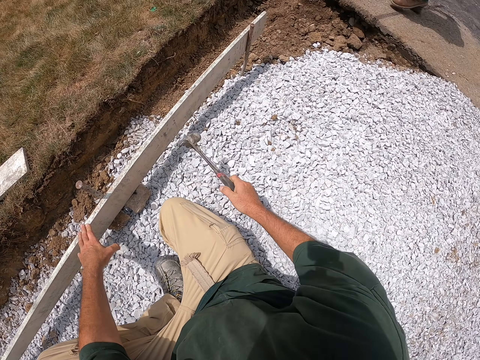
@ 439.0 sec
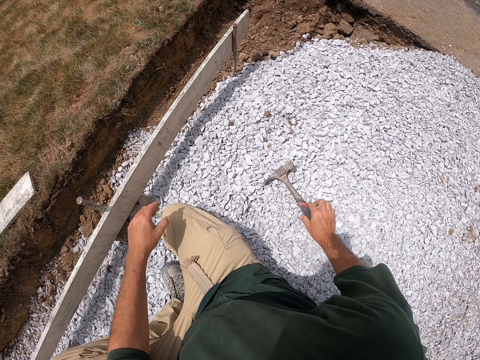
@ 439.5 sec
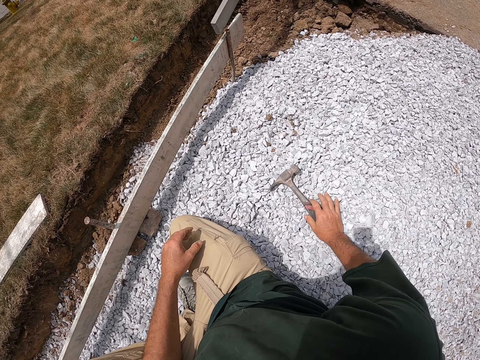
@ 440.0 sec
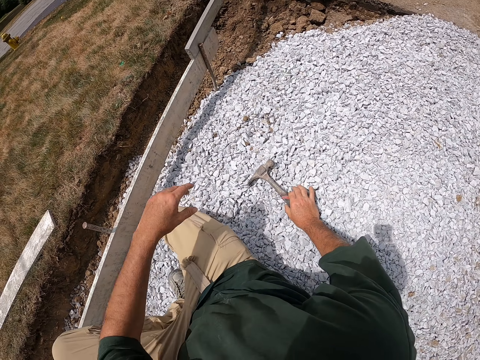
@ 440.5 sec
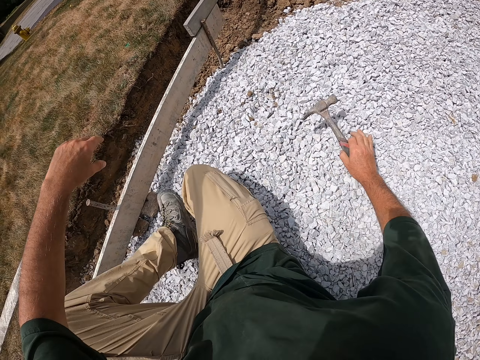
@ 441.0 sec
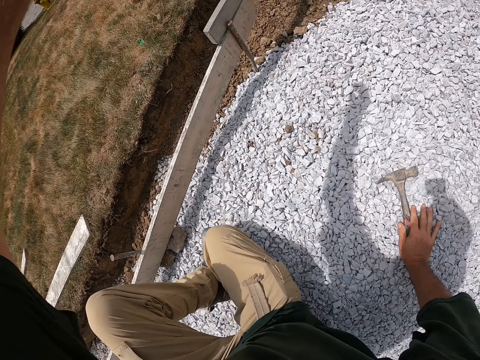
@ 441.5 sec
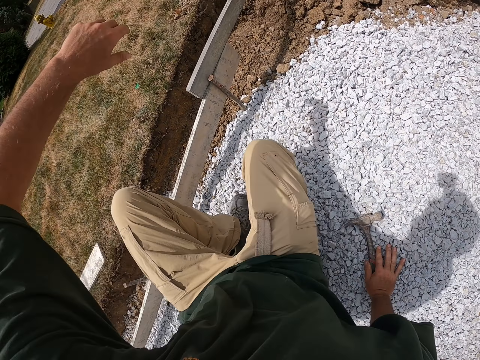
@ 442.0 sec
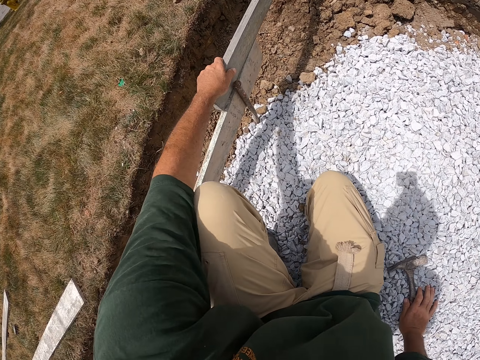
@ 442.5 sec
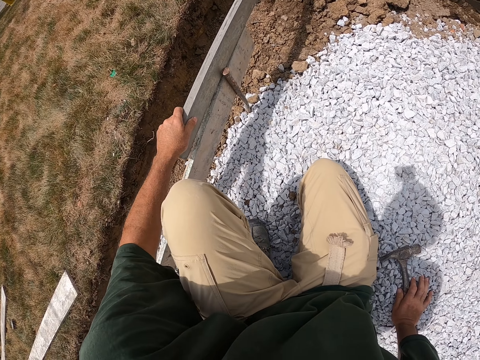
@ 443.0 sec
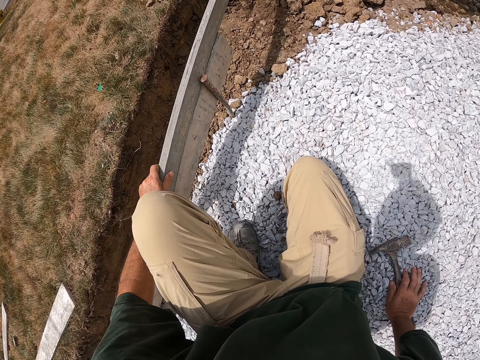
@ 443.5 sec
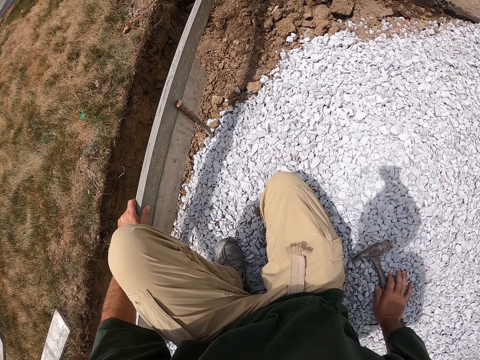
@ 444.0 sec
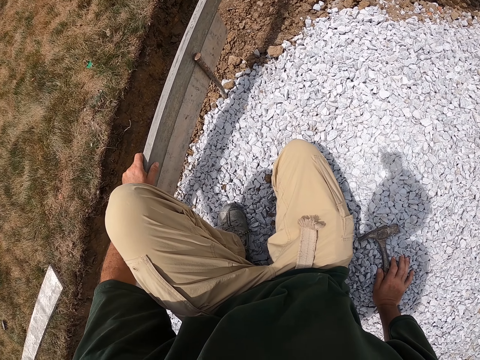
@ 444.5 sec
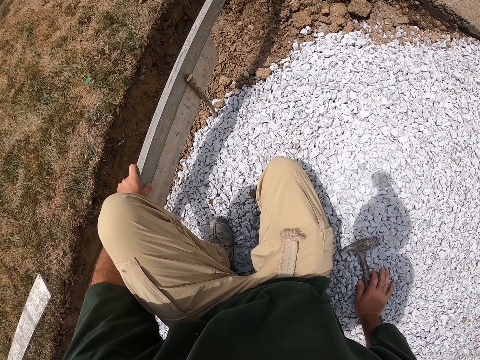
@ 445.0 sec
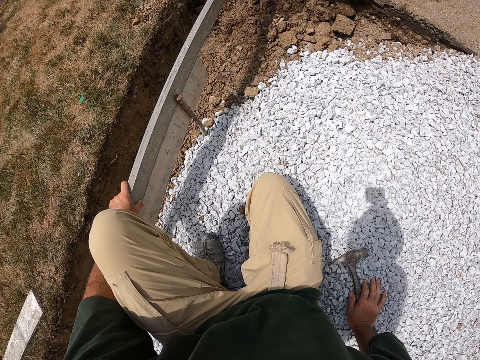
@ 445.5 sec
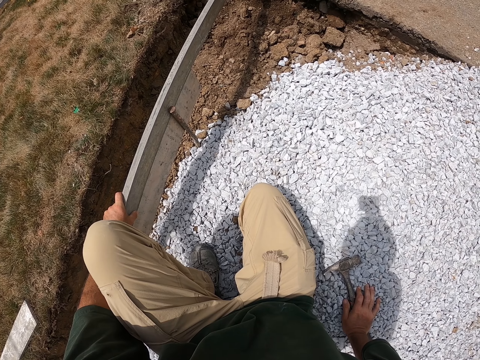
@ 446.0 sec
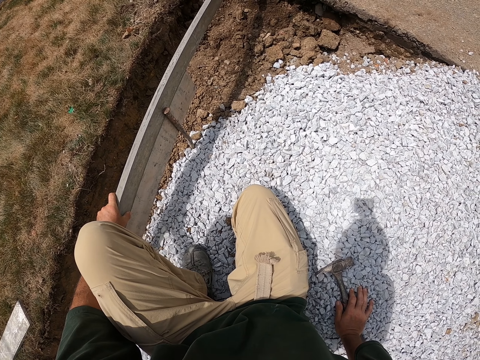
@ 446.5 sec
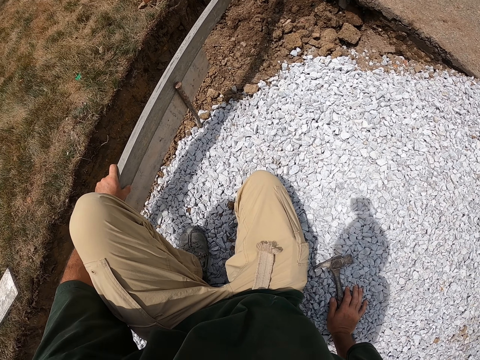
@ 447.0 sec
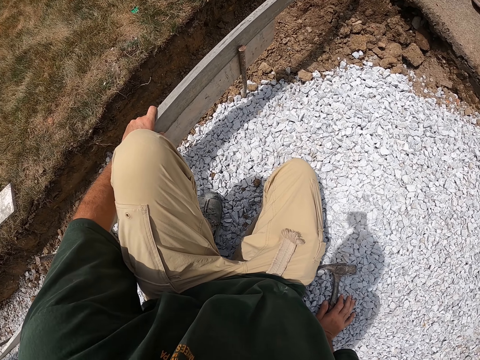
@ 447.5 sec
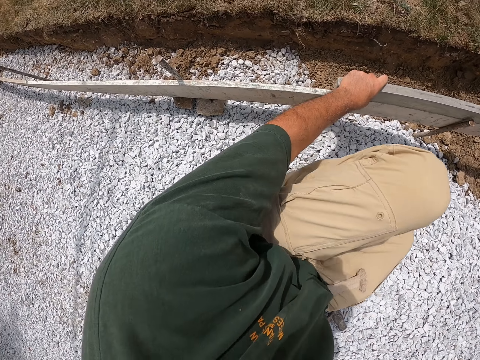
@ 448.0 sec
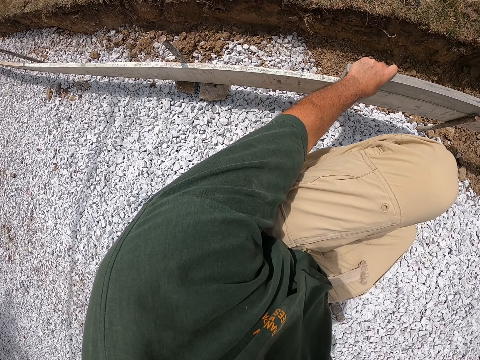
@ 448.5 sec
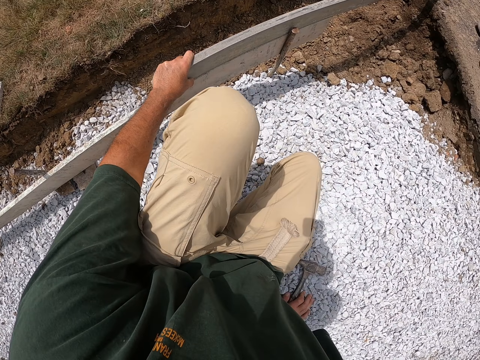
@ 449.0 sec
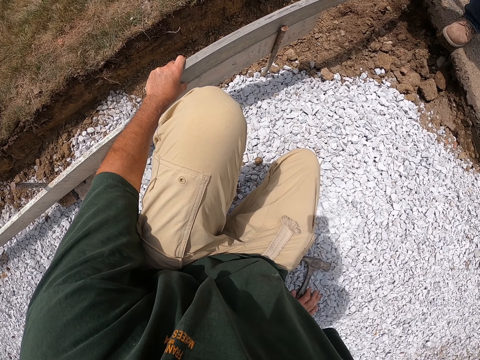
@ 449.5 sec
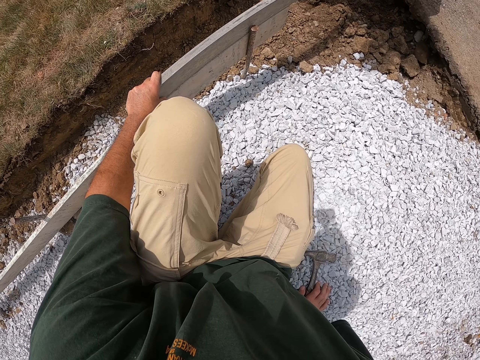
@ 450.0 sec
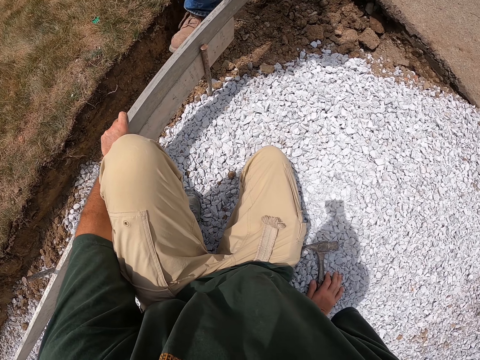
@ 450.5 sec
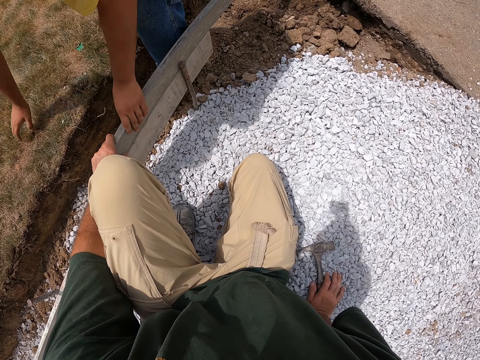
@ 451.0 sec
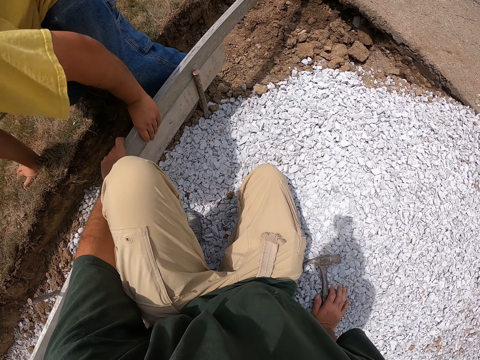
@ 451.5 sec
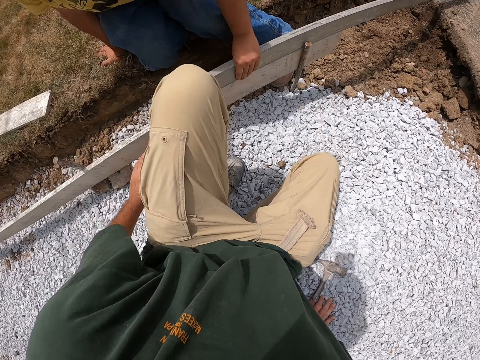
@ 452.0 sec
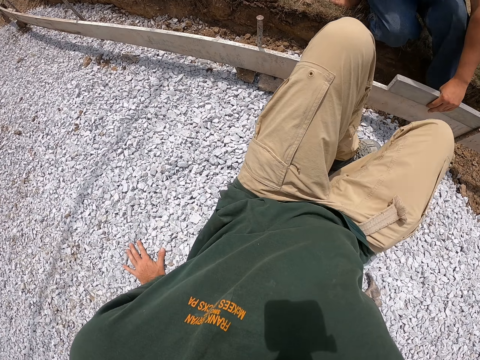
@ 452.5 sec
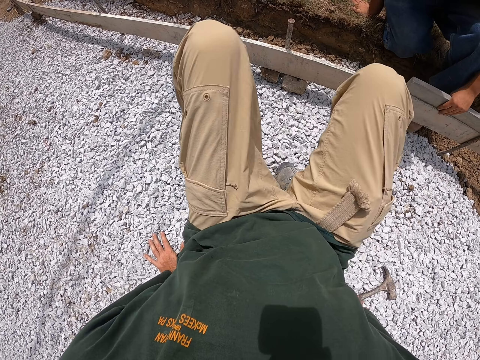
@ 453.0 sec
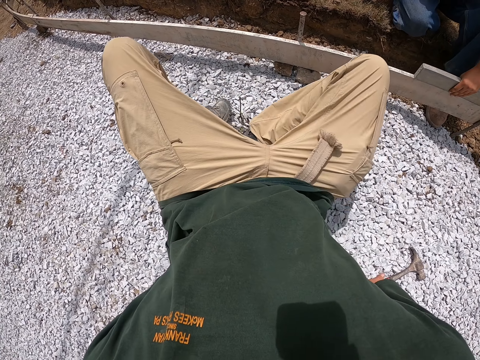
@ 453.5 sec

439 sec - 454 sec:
The camera wearer looks around the compound. They drop the hammer. They look around the compound. They extend sideways. They pull the wood. They hold the wood. They hold the wood. They look around the compound. A man holds the wood and sits on the ground. The camera wearer kneels down. They move on the ground.

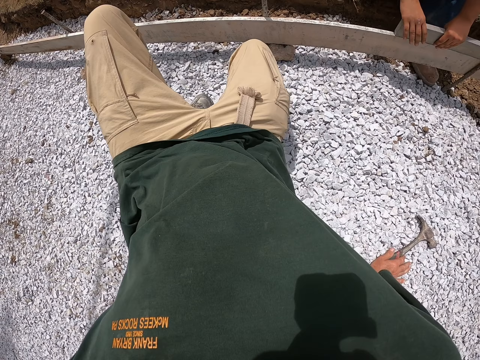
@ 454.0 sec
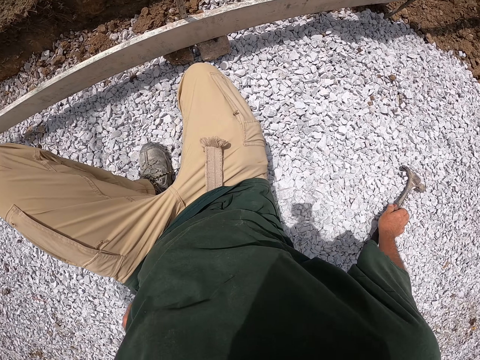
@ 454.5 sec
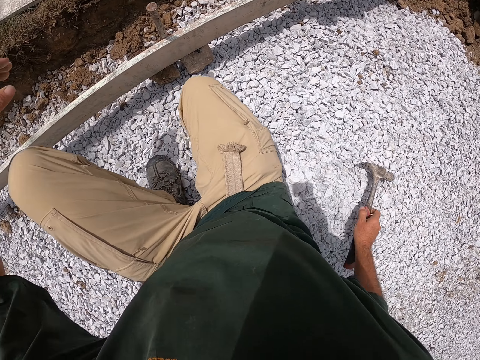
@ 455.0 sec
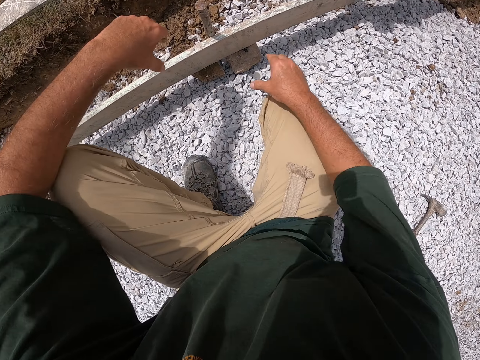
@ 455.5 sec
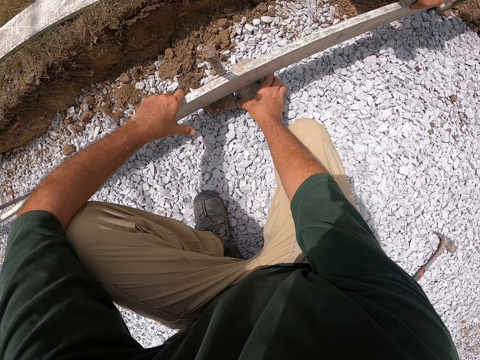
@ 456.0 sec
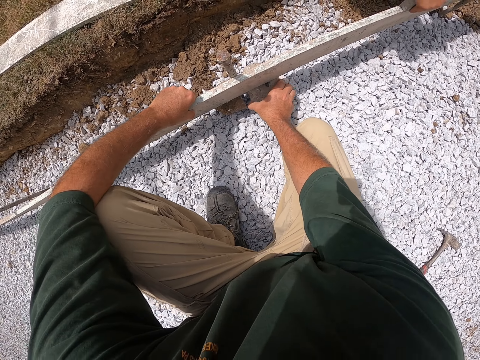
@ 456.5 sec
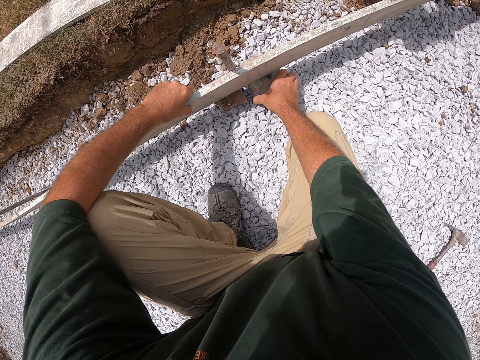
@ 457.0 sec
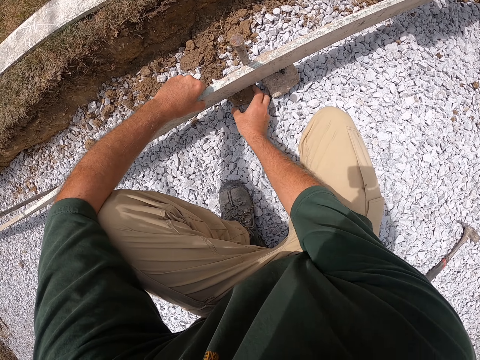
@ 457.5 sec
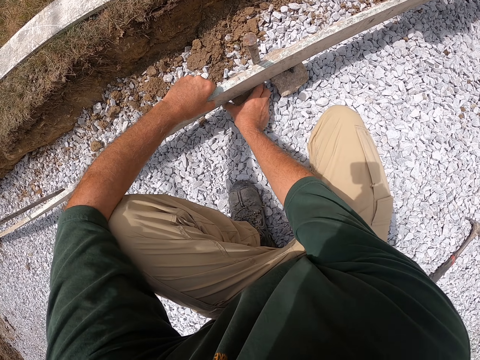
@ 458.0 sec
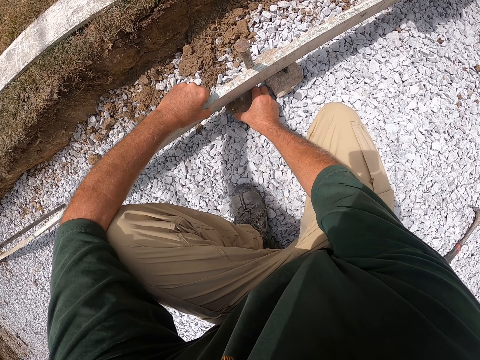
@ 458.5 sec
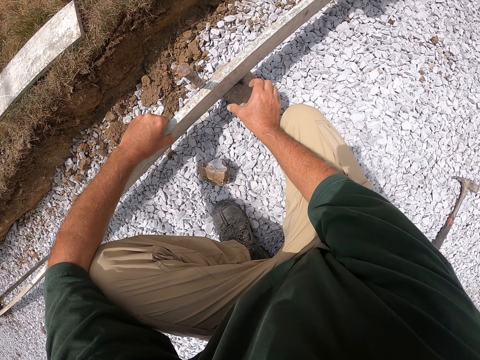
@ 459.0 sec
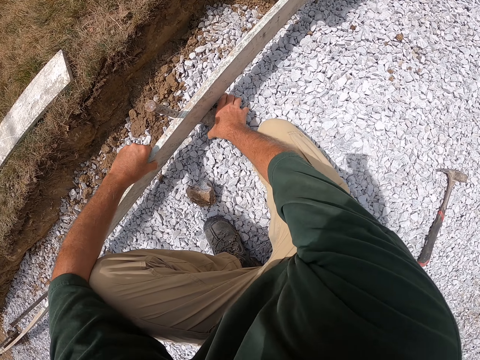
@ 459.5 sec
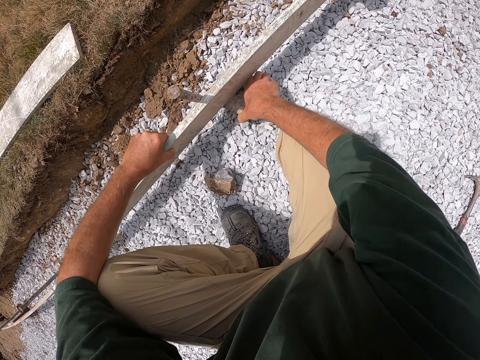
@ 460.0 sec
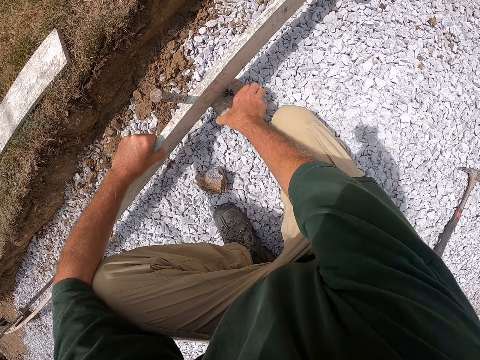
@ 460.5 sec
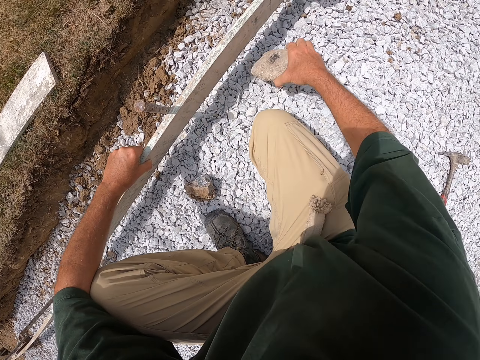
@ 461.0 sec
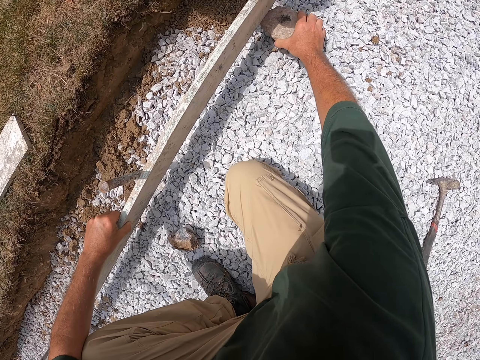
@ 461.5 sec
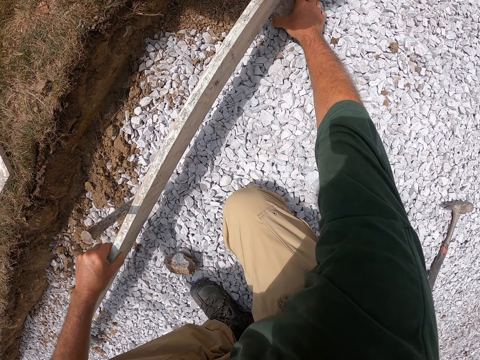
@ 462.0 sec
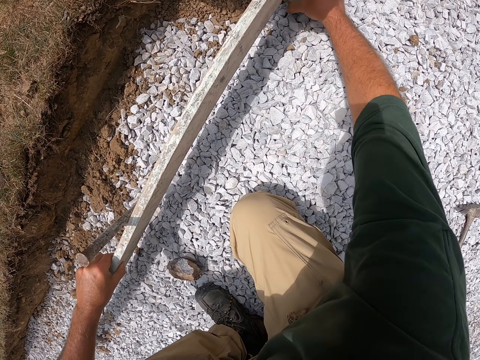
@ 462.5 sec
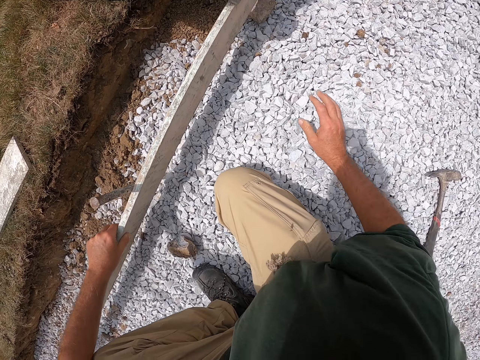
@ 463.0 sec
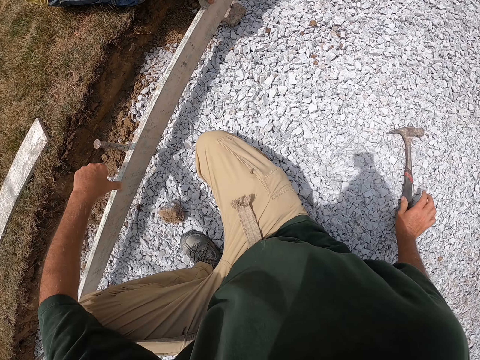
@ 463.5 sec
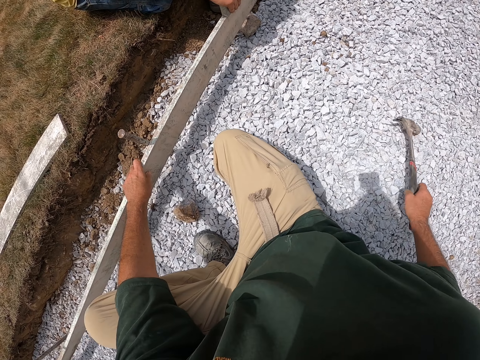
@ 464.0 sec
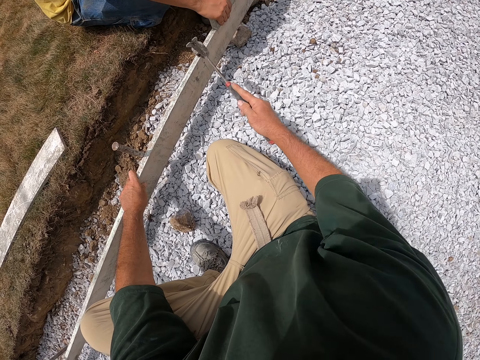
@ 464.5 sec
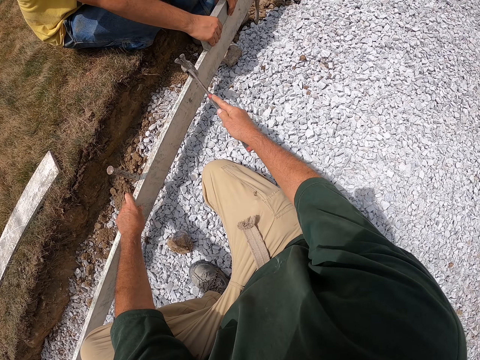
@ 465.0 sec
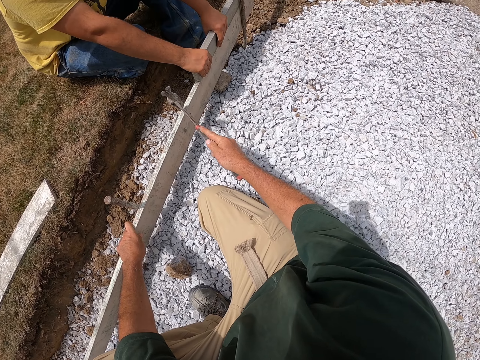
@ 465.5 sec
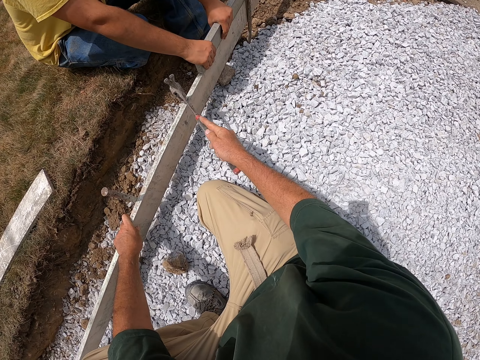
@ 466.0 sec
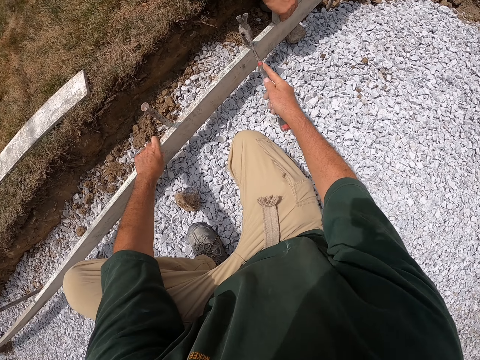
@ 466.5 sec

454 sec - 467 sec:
A man holds the wood. The camera wearer holds the hammer. They remove the stones beneath the wood. They place a stone under the wood. They fix the stone beneath the wood. They pick the hammer from the ground. They hit the wood with the hammer. The man holds the wood. The camera wearer knocks the wood.
